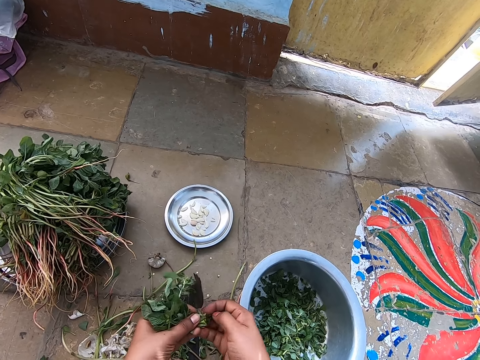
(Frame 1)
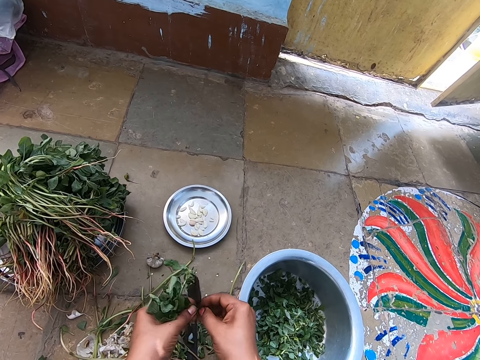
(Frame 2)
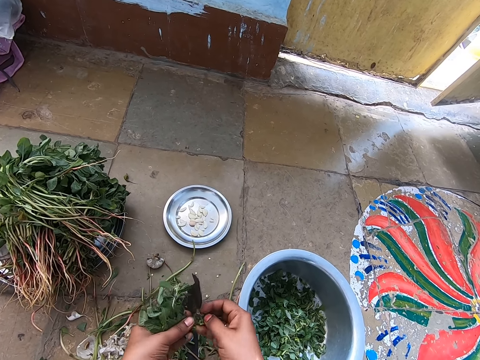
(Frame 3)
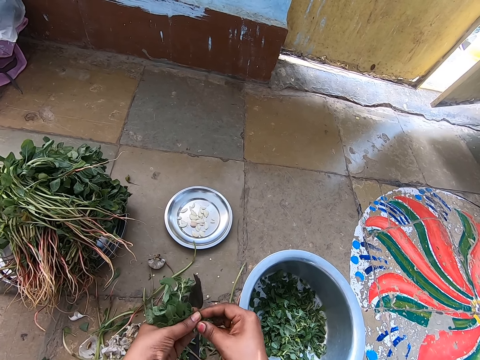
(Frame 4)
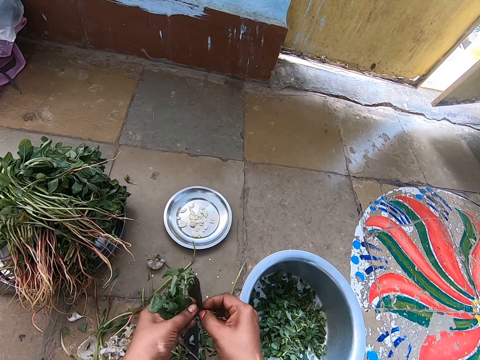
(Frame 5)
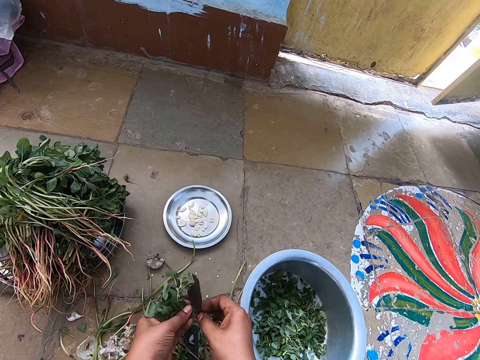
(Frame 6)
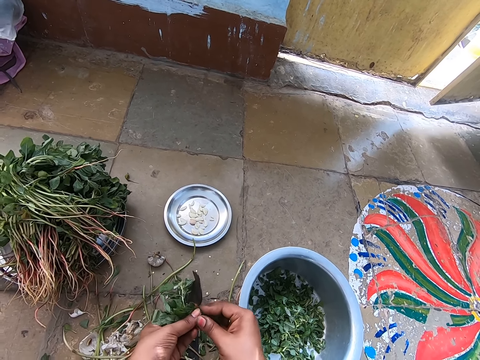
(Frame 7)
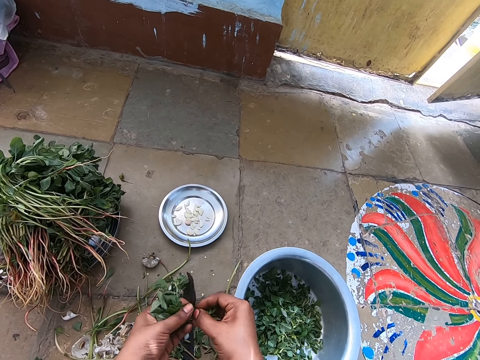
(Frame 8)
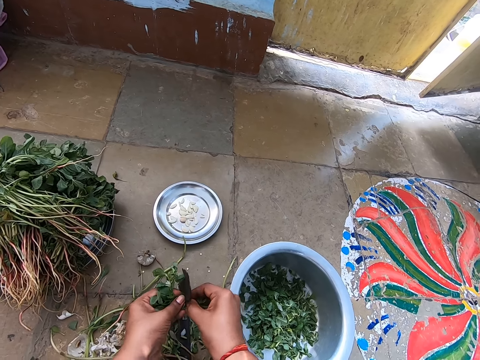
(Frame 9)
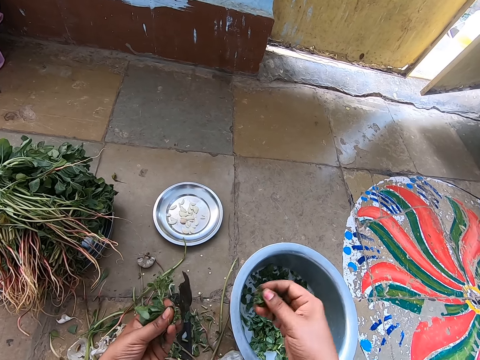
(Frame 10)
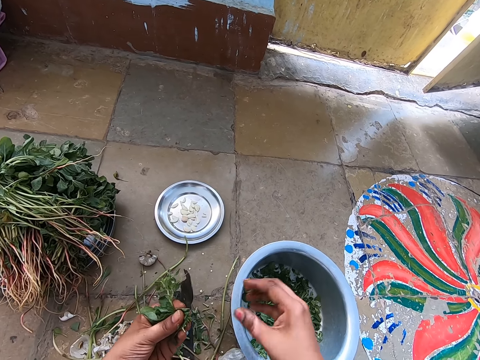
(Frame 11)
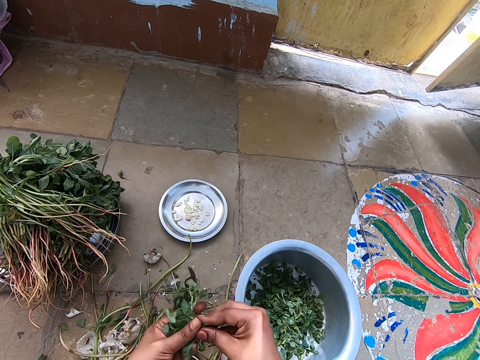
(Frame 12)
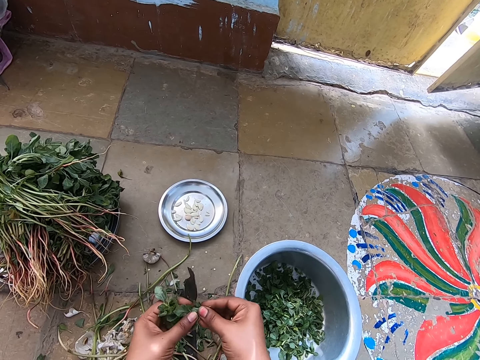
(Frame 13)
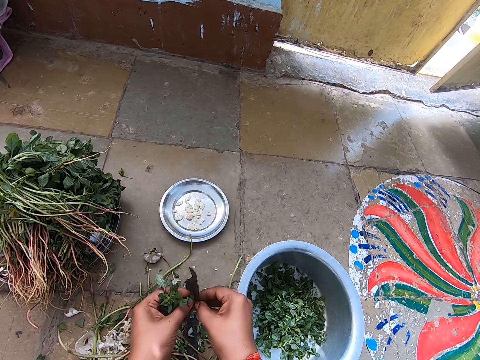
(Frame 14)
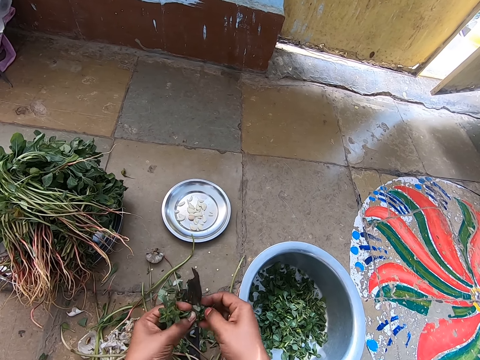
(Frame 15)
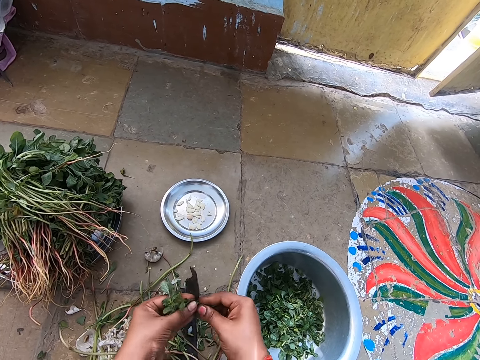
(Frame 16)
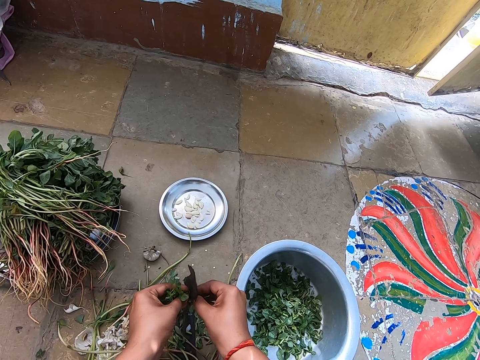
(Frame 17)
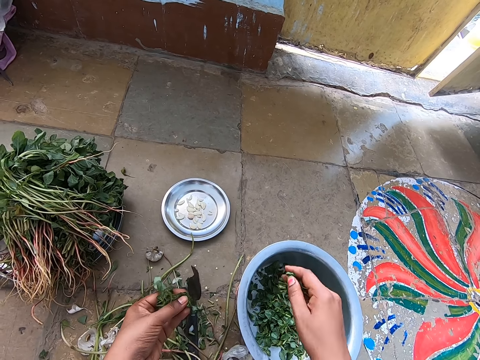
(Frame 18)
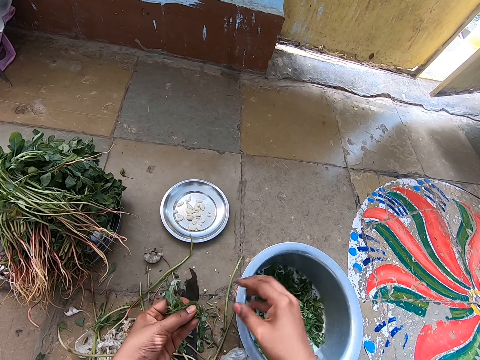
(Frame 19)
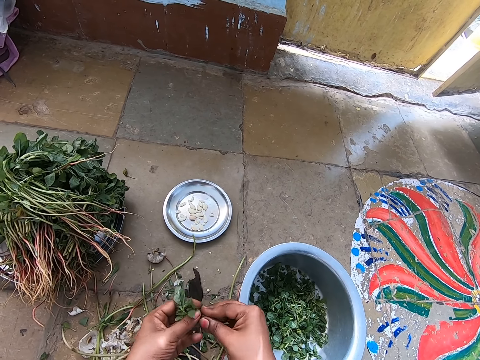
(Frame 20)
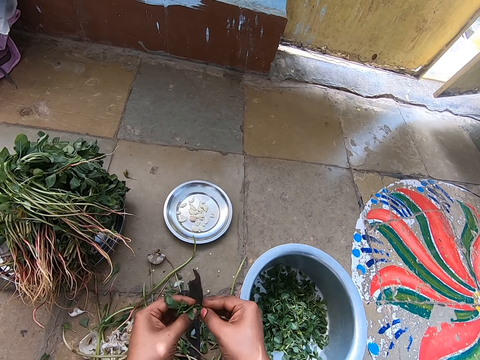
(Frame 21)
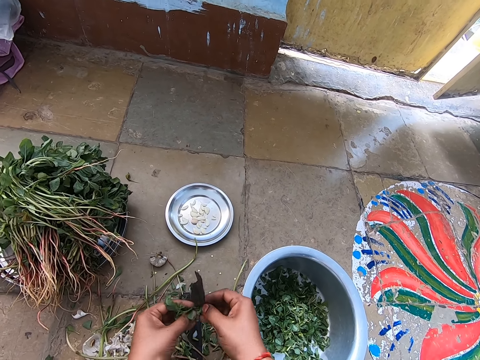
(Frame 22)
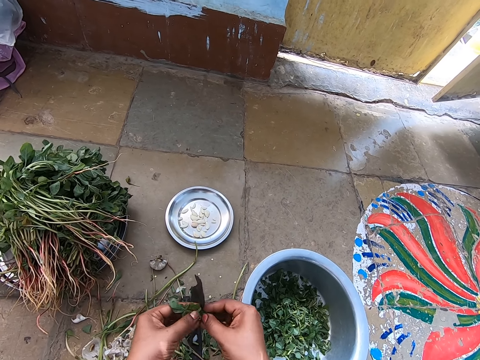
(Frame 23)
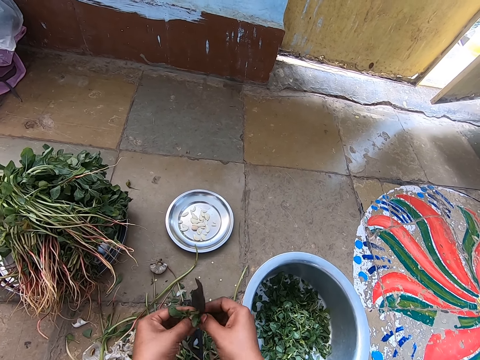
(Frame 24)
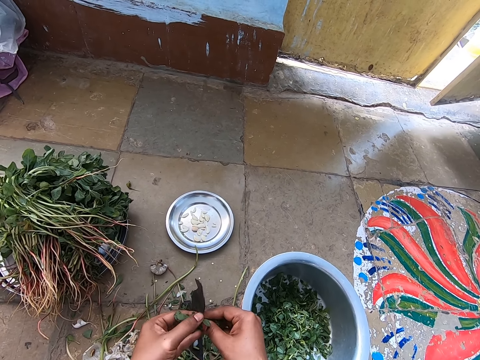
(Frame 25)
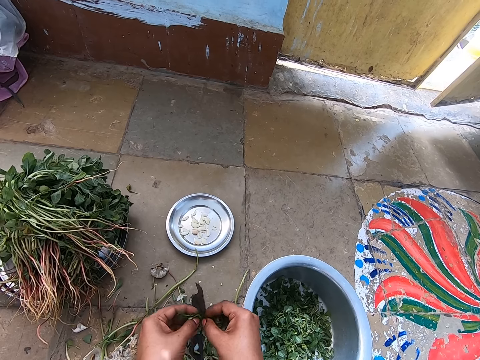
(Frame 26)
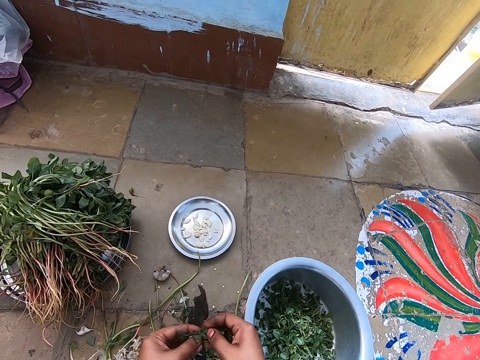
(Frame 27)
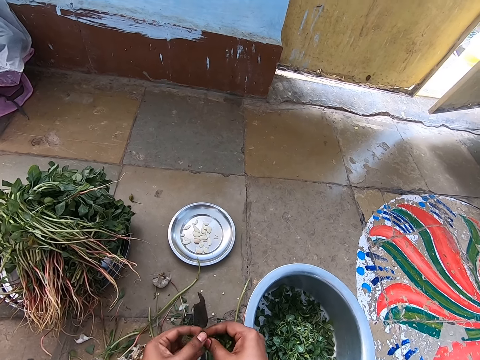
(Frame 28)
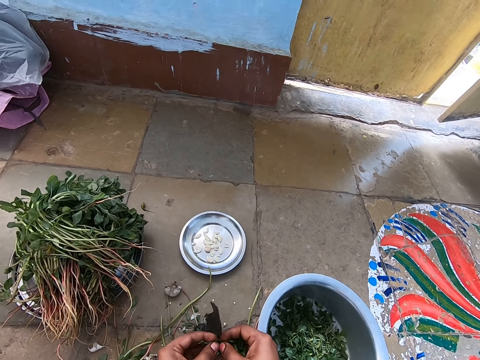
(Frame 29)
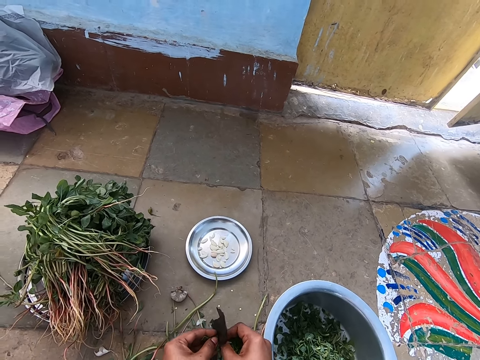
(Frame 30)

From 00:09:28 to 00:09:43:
The camera wearer drops the leaves in a bowl on the floor with her right hand. She cuts the water spinach leaves with the boti on the floor with both hands. She drops the leaves in the bowl on the floor with her right hand. She converses with a woman. She cuts the water spinach leaves with the boti on the floor with both hands.

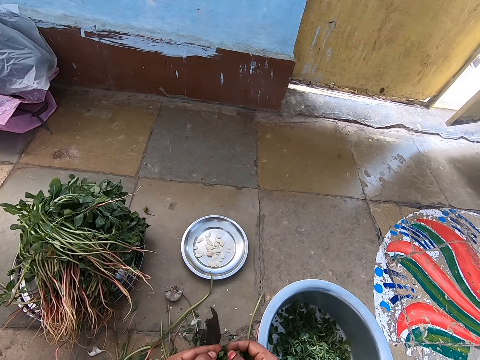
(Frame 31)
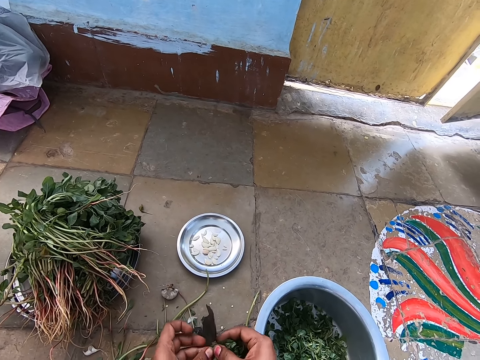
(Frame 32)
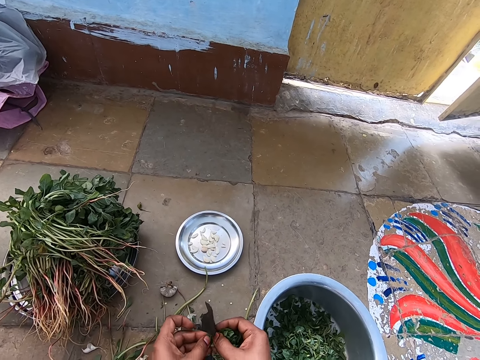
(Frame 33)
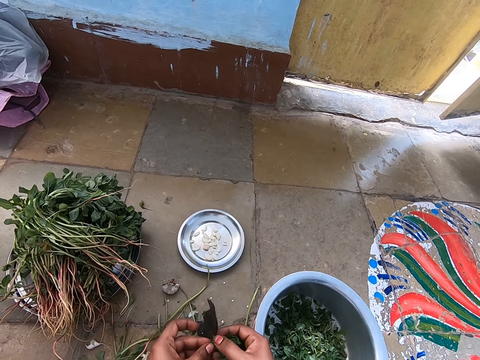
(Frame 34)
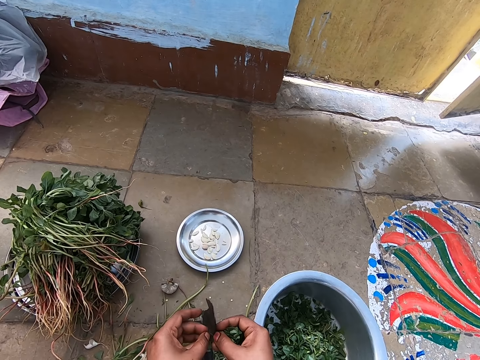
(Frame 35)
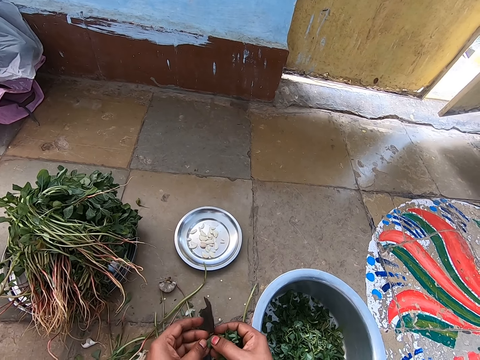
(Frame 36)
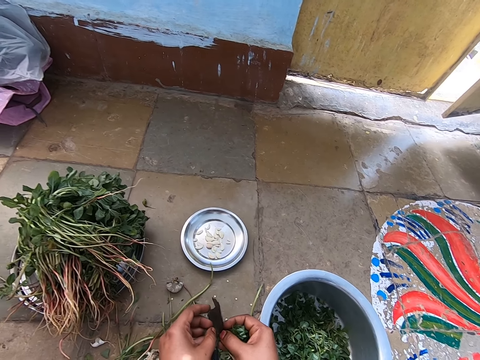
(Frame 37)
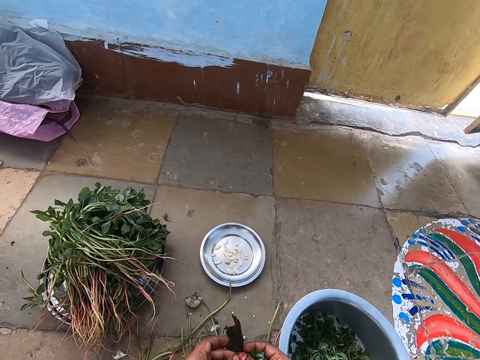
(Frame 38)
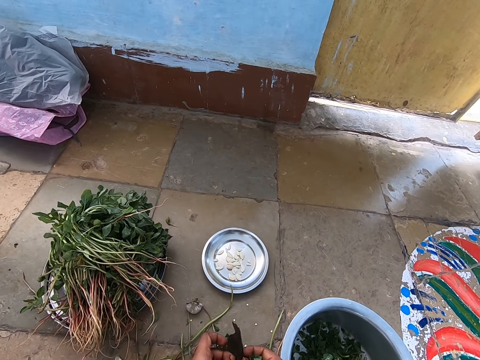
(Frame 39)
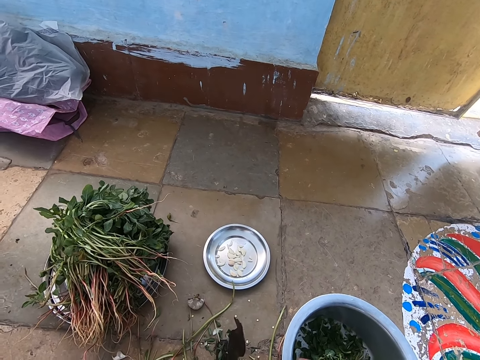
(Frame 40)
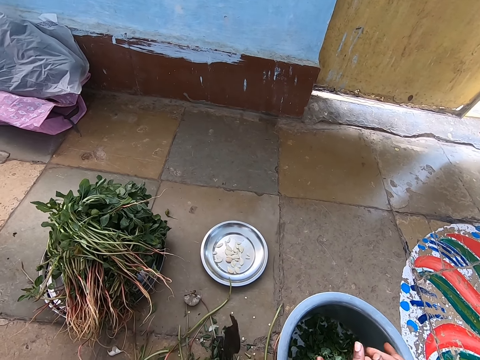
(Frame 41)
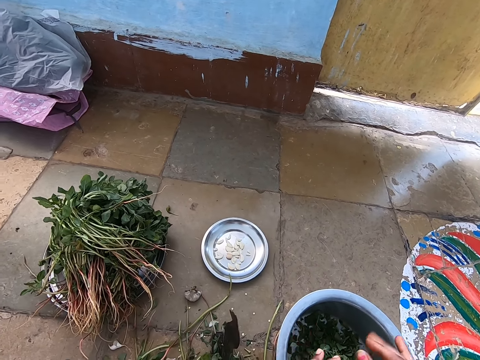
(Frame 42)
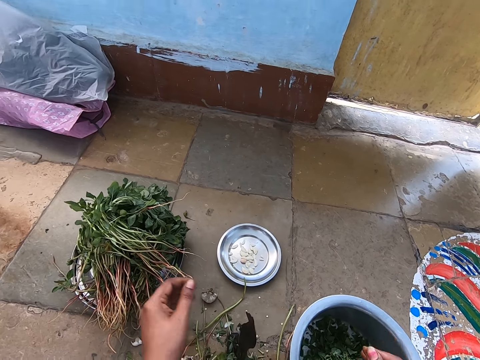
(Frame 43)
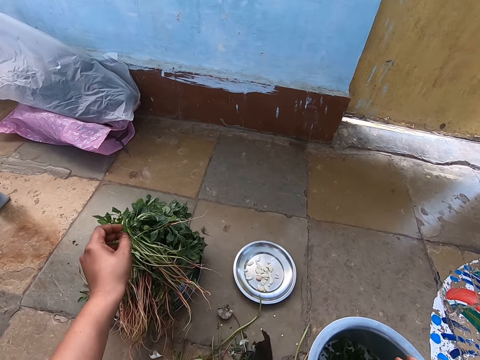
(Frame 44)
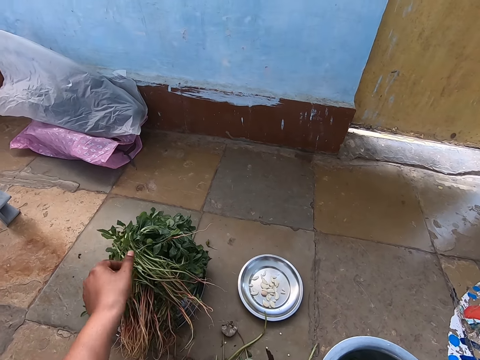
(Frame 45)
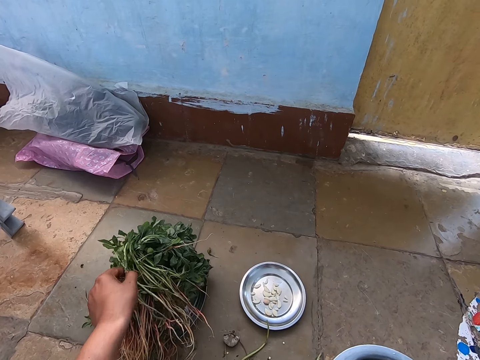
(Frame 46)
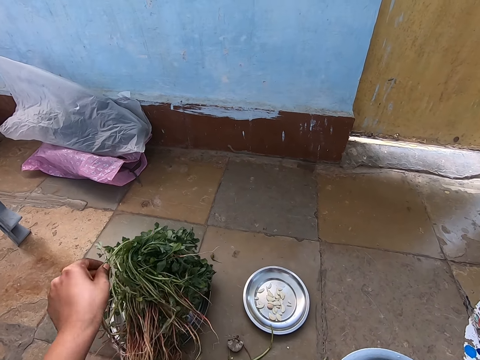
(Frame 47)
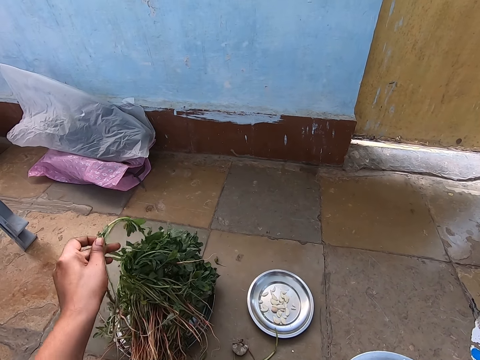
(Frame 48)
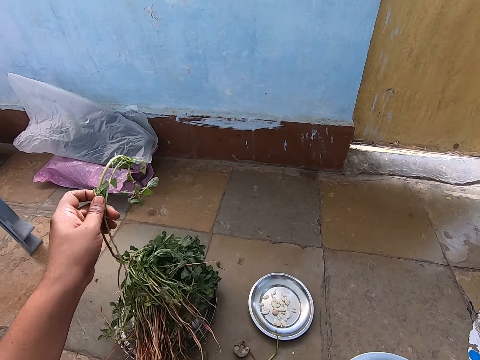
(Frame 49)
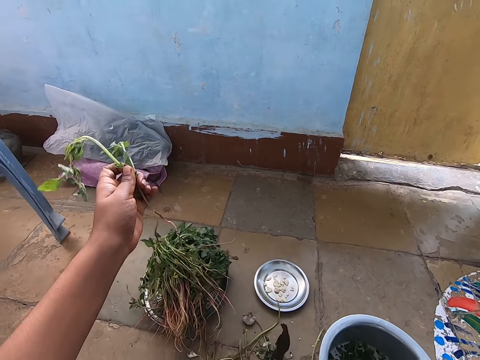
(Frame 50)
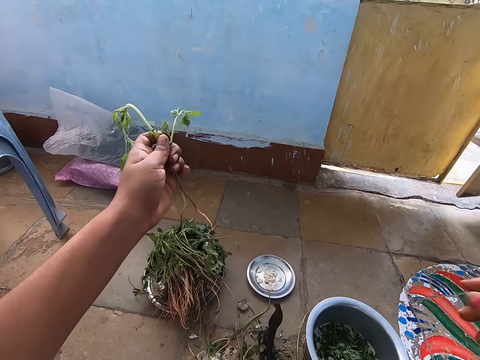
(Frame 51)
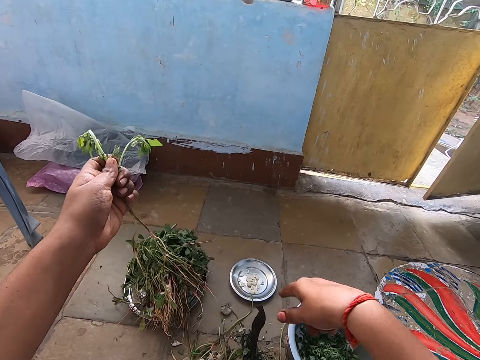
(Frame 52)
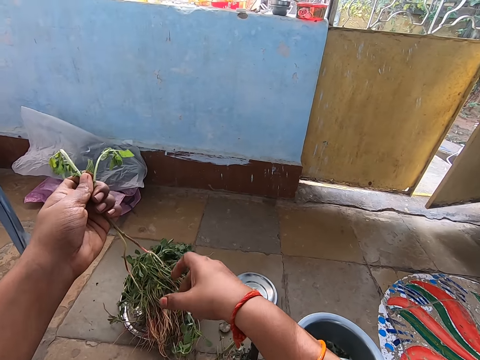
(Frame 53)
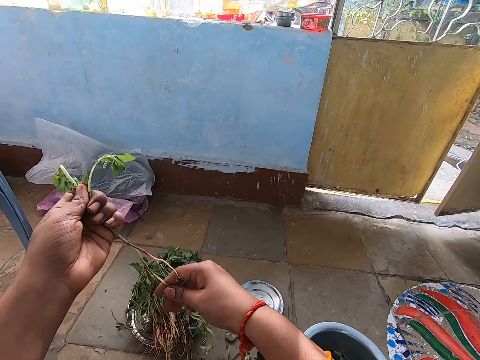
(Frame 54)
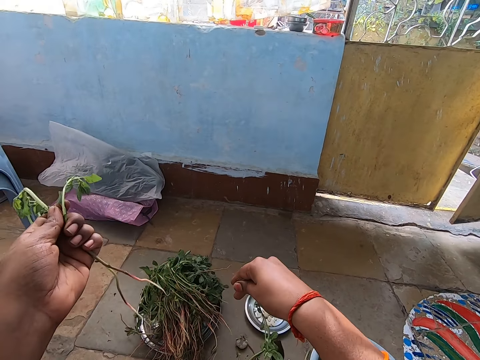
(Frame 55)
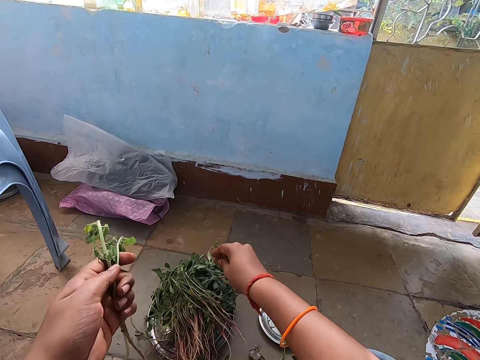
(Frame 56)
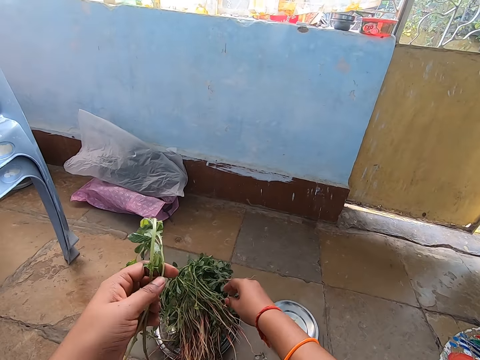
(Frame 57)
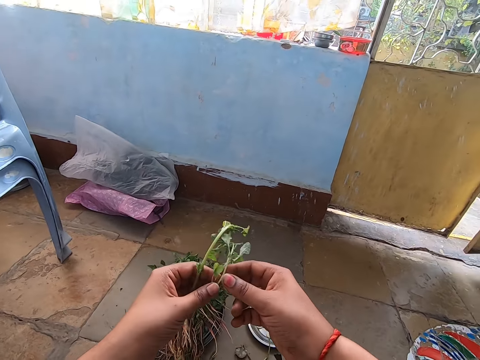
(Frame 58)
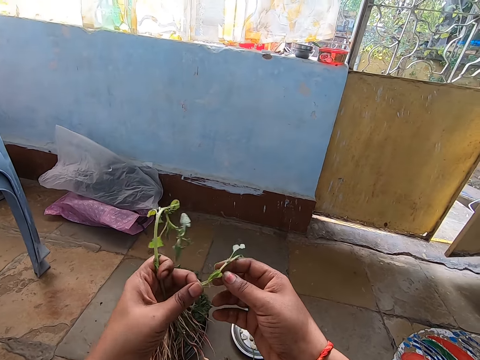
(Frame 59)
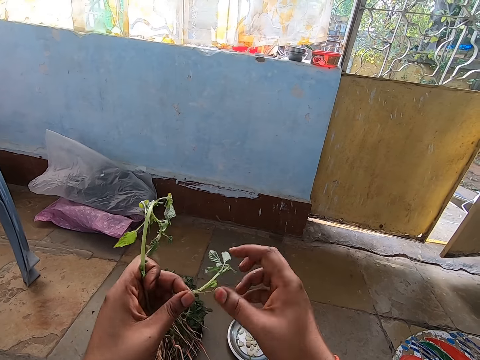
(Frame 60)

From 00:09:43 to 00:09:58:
The camera wearer drops the leaves in the bowl on the floor with both hands. She picks some water spinach on the tray on the floor with her left hand. She removes a water spinach from her left hand with her right hand. She peels the vegetables. She drops the water spinach on the tray on the floor with her right hand.
